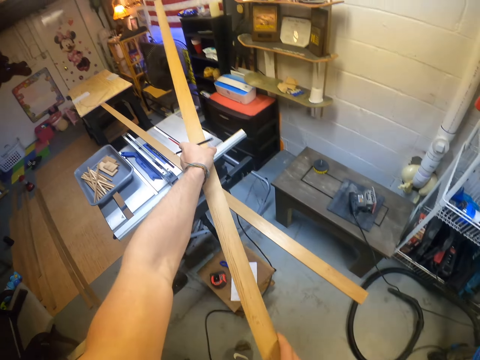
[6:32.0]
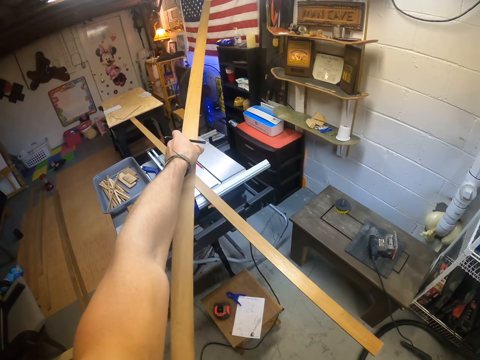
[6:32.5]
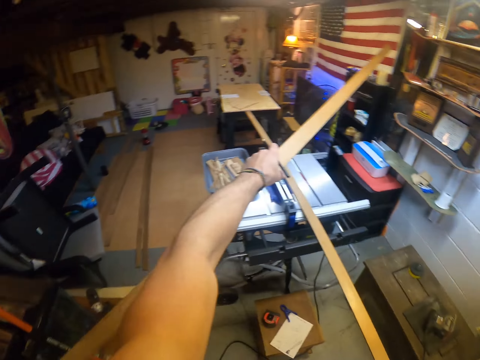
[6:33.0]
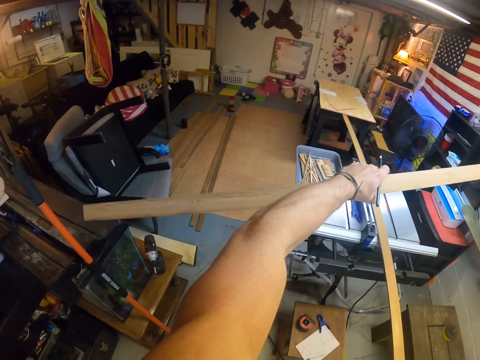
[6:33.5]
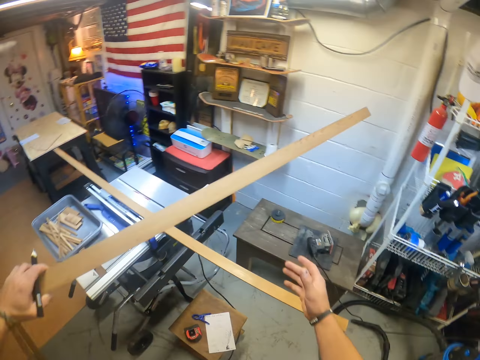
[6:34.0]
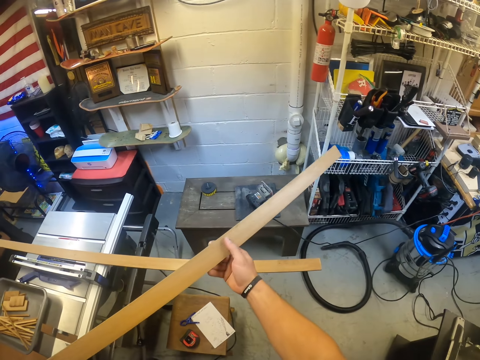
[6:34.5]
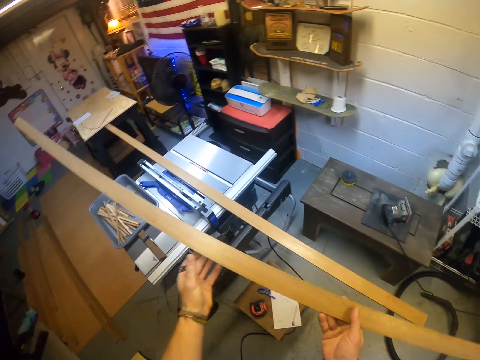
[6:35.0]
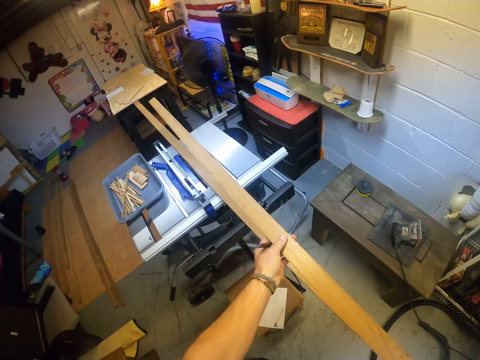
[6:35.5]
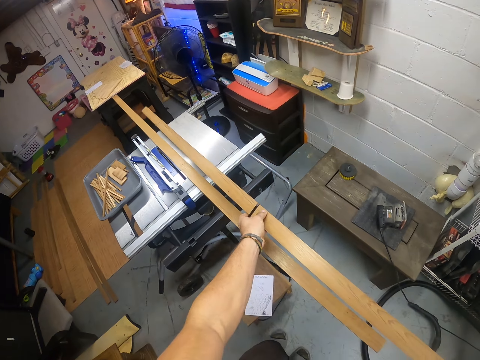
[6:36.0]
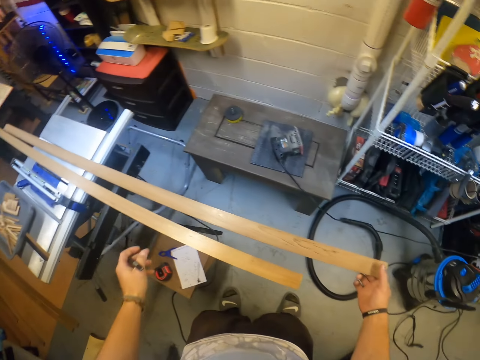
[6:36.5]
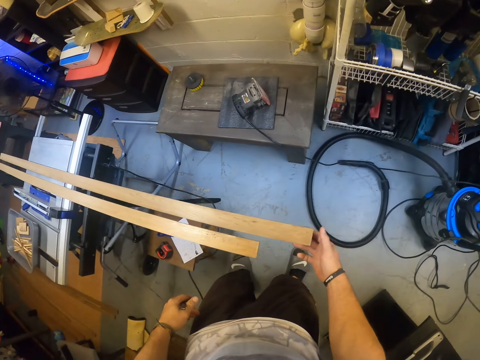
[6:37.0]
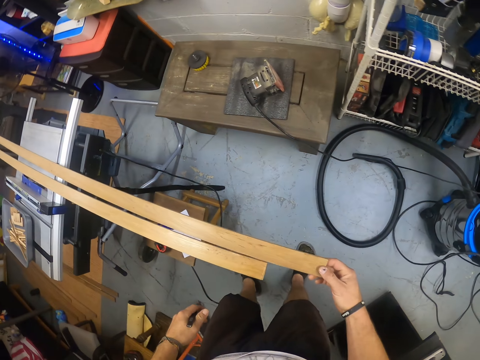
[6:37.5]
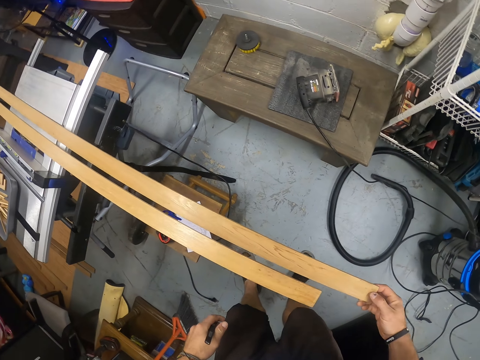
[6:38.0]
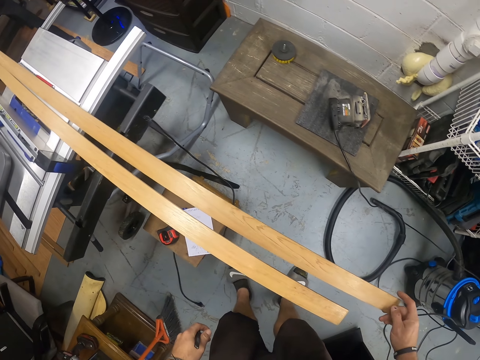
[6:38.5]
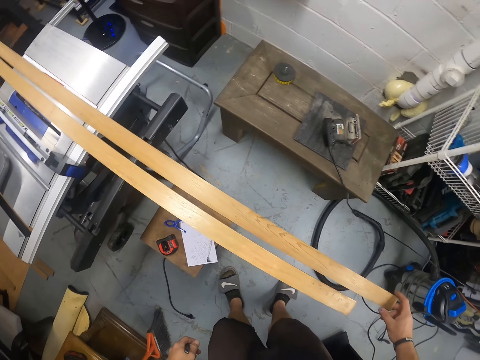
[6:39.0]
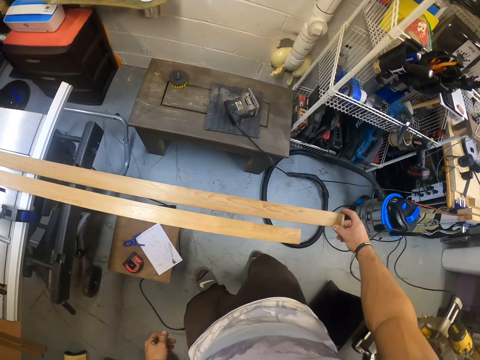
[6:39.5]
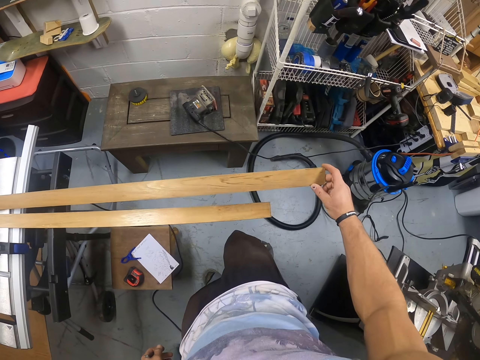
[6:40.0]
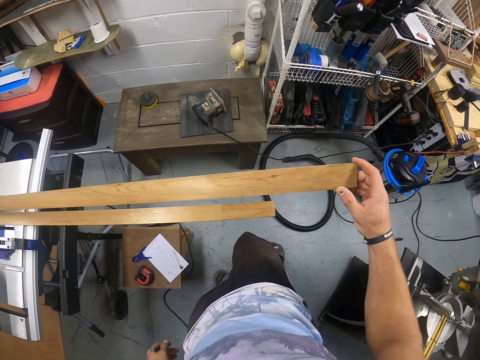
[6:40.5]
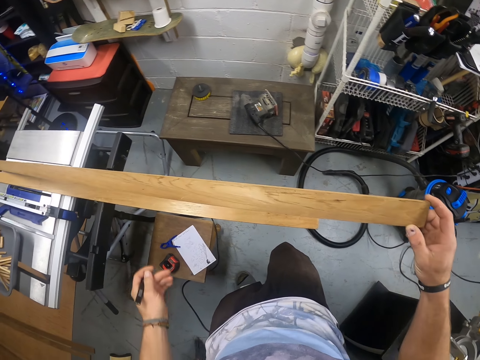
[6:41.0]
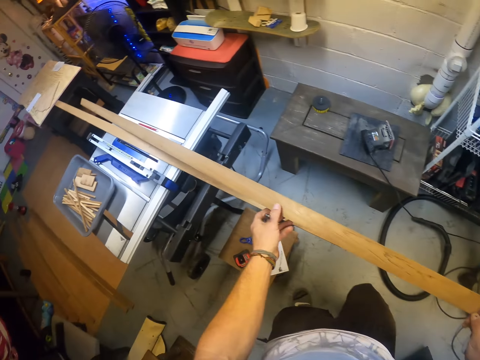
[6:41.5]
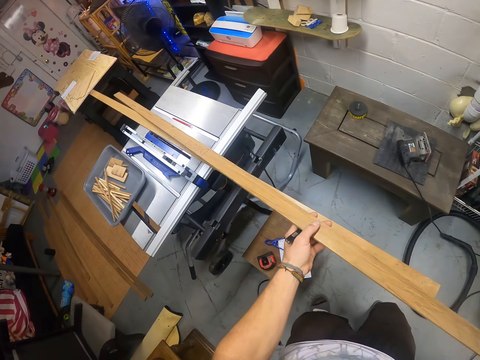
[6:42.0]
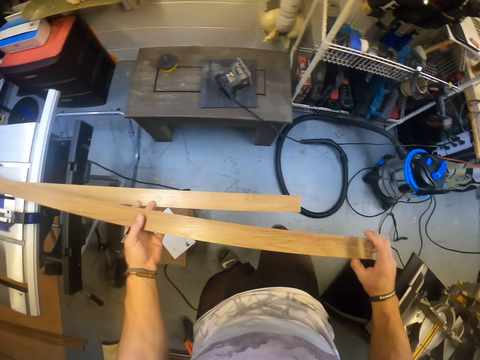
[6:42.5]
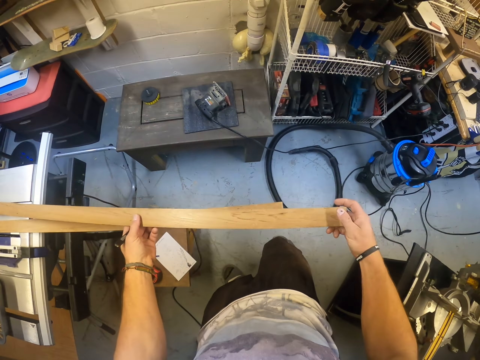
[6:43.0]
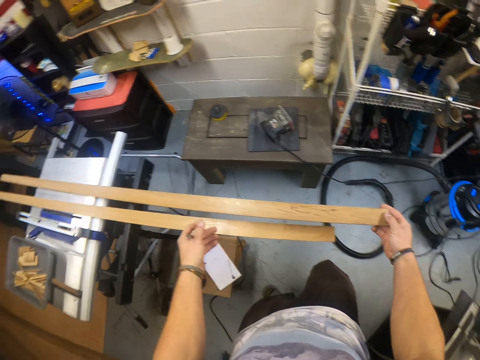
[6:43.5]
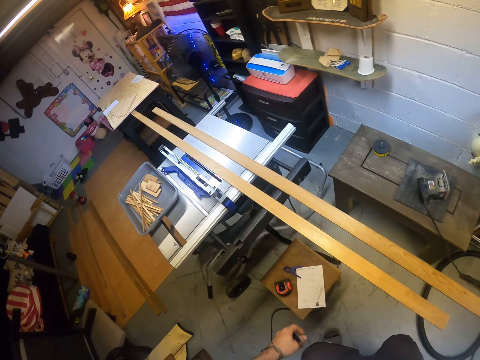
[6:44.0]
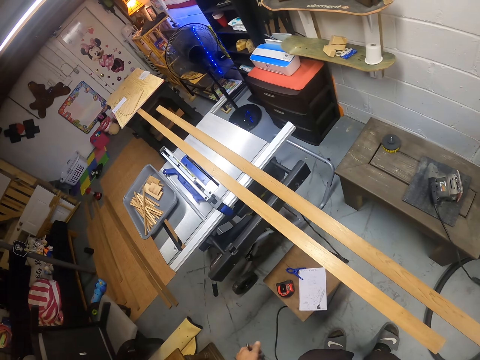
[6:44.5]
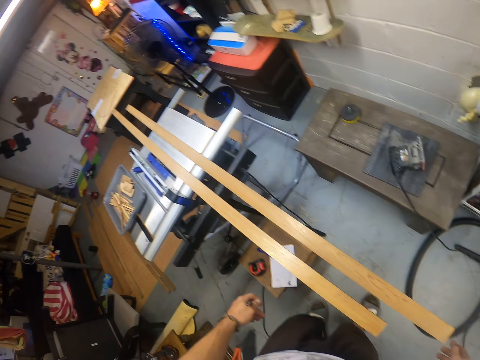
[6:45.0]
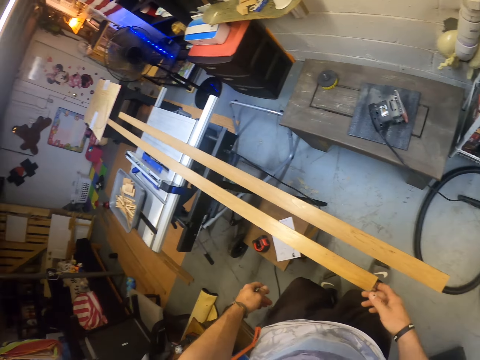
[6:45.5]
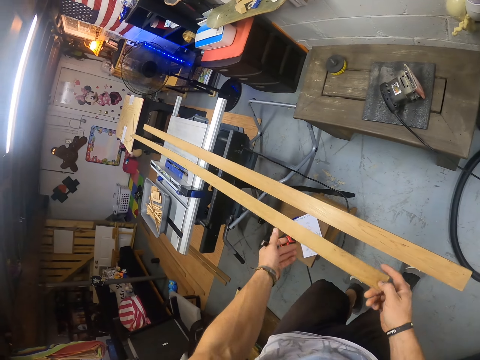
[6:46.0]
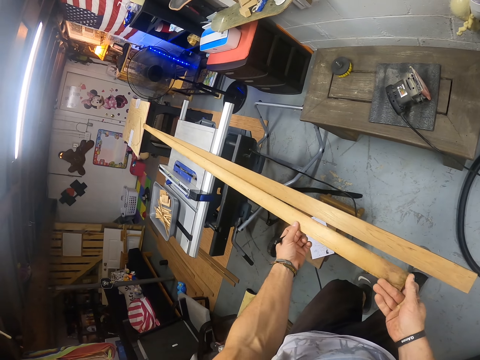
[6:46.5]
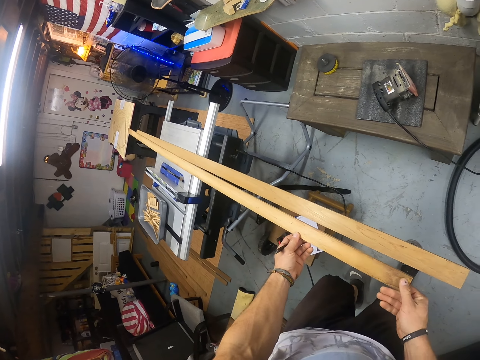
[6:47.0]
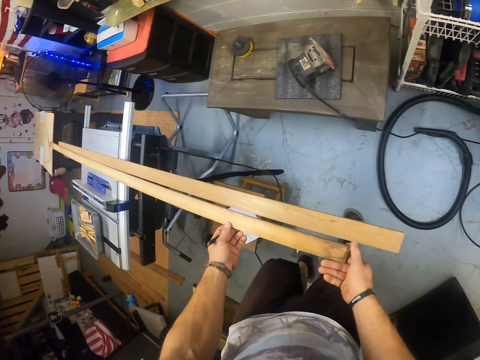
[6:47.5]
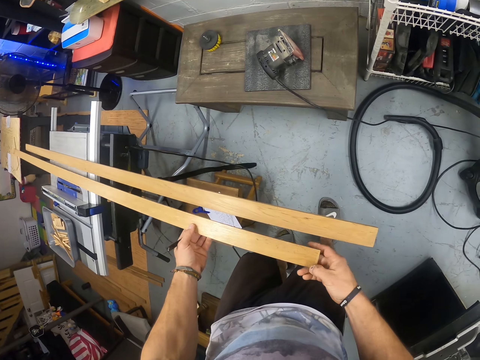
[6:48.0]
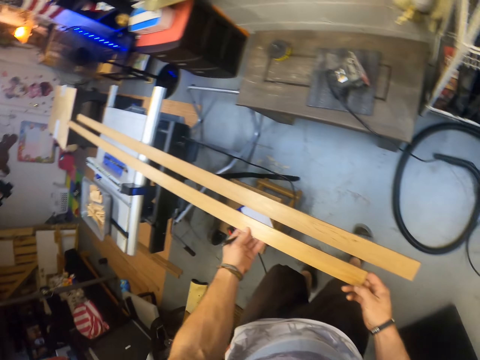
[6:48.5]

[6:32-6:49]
The camera wearer drops the plywood or wood on the wood cutting panel table or wood cutter with both hands. He looks at the timber on the wood cutter. He puts down the wood on the wood cutter. He looks at the timber on the wood cutter.

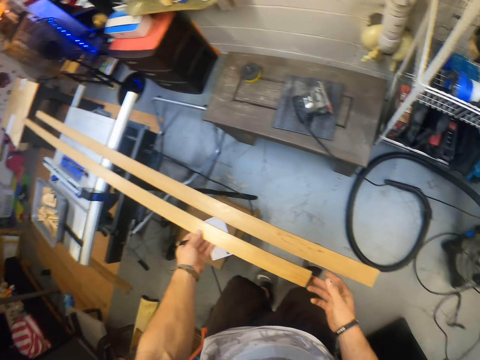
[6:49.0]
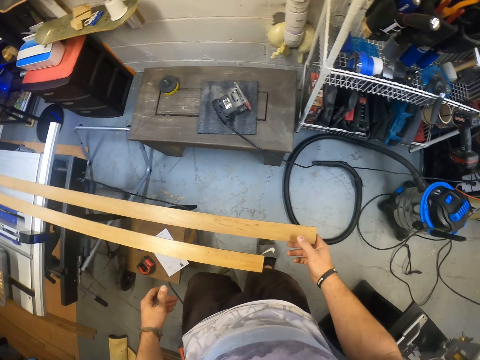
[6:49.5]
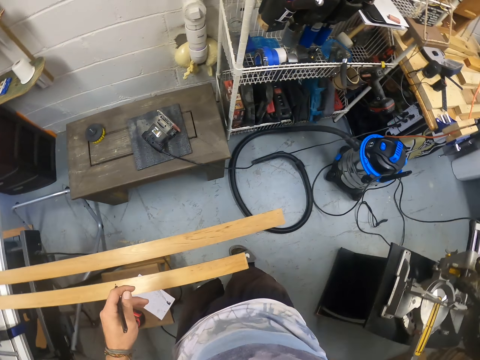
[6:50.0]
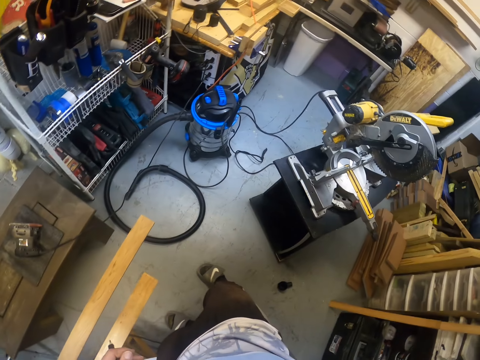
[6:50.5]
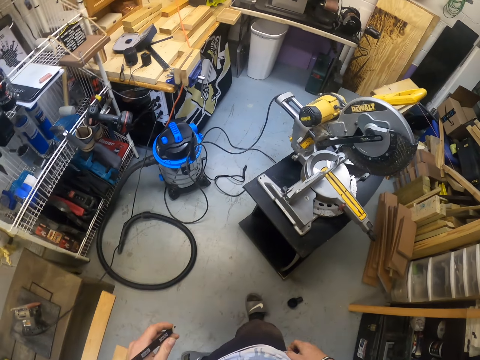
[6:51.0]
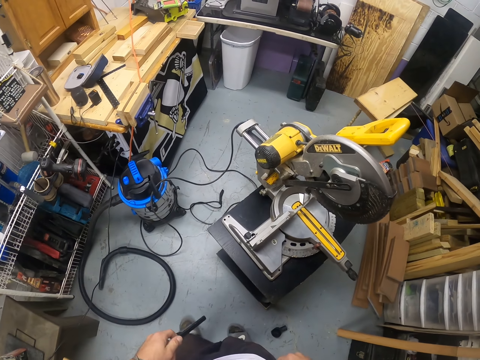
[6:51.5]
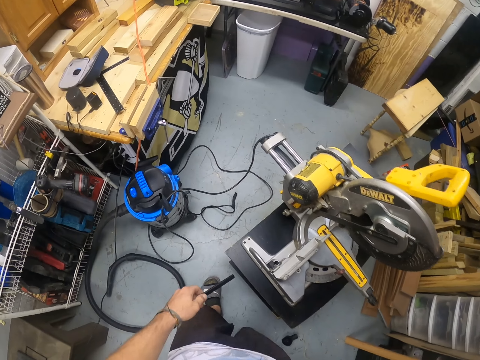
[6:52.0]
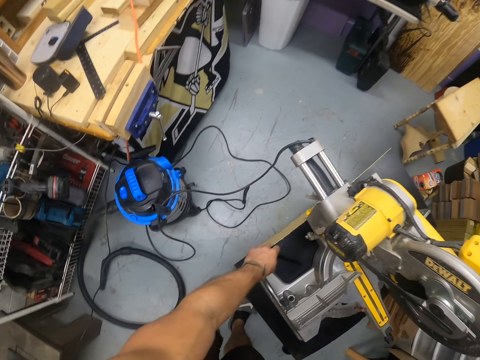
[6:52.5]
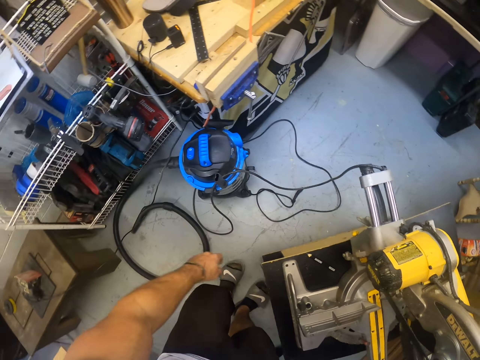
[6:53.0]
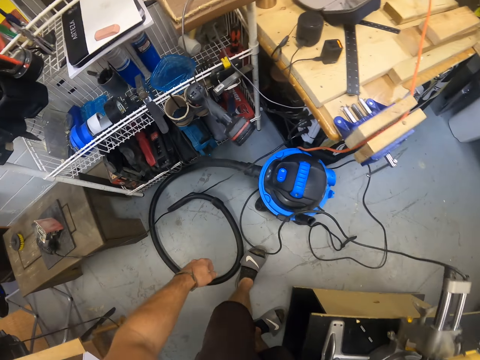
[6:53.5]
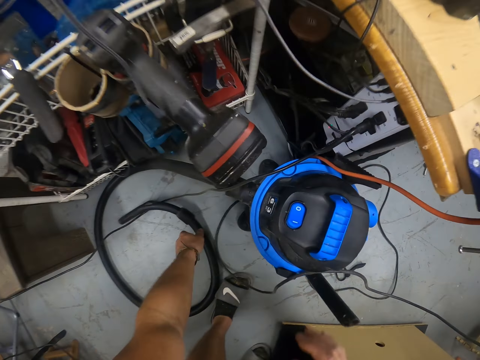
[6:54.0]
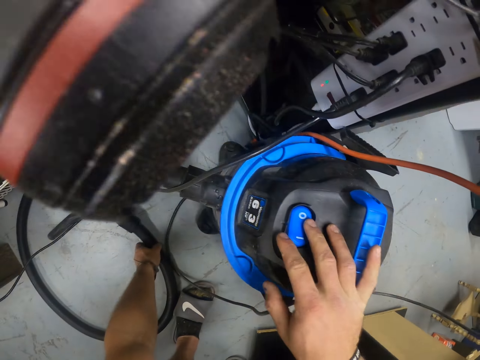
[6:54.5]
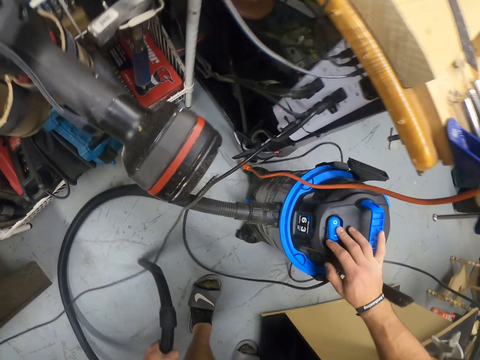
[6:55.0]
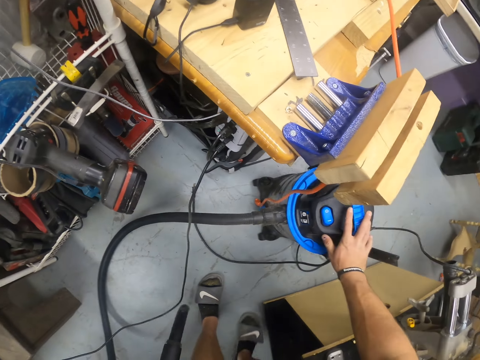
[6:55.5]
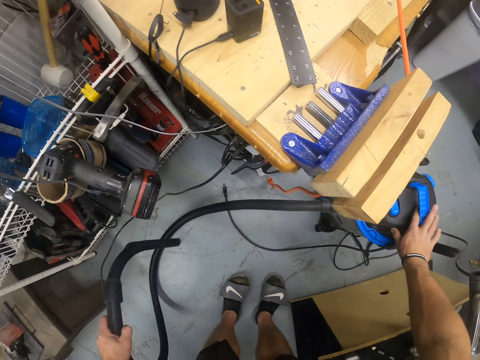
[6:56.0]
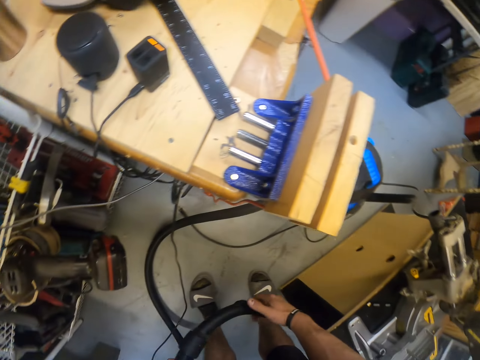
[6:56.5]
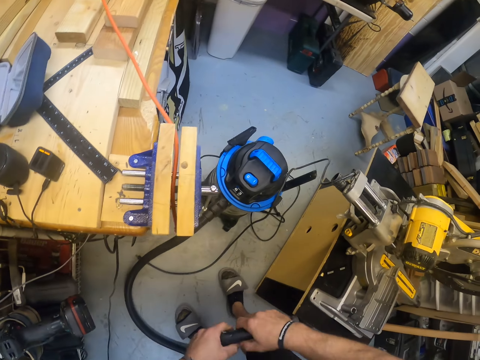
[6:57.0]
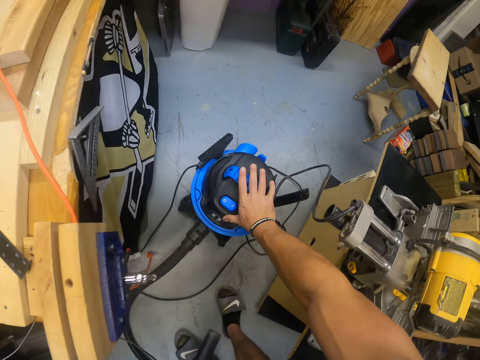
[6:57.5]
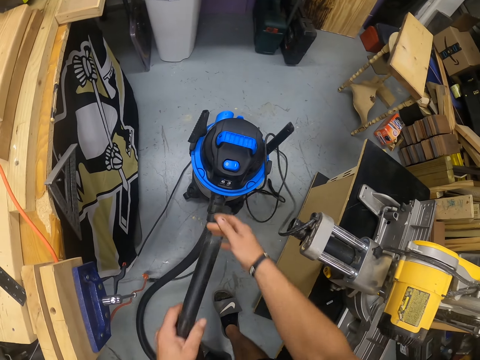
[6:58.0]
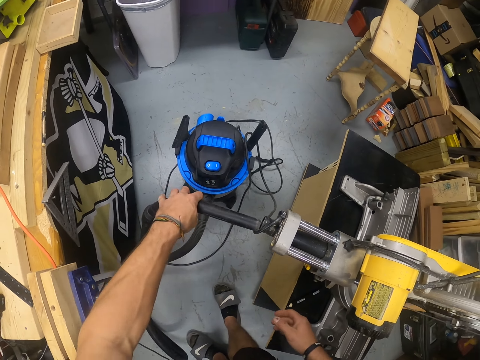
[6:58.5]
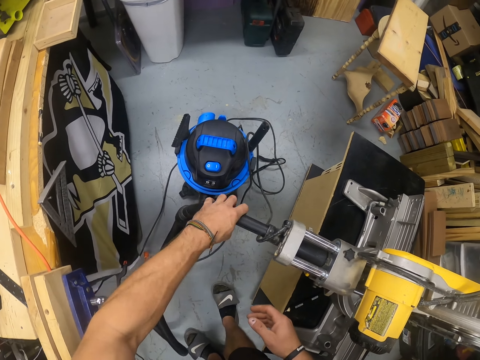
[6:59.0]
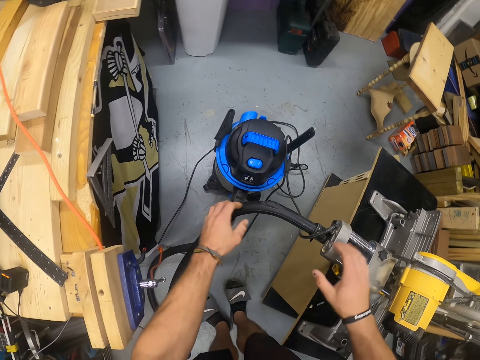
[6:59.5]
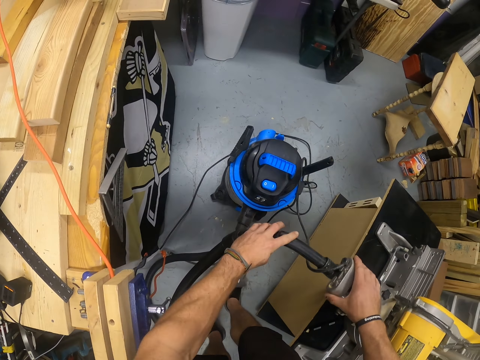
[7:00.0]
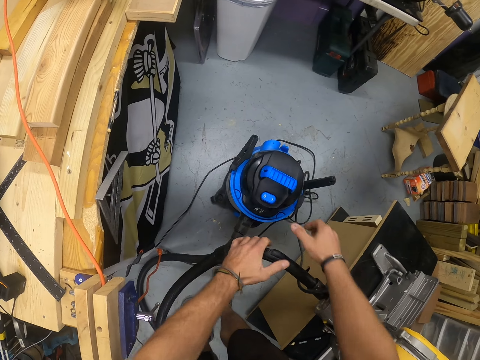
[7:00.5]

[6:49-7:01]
The camera wearer walks around the room. He drops the pencil on a compound mitre saw table with his left hand. He moves the vacuum cleaner on the floor. He places his right hand on the vacuum machine. He picks up the vacuum machine hose with his left hand, holds the vacuum machine hose with both hands, and pushes the vacuum machine with his right hand. He inserts the vacuum machine hose into the compound mitre saw with his left hand.
